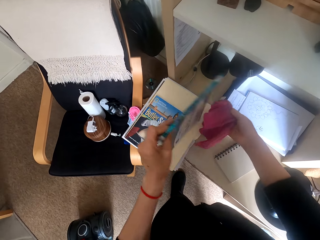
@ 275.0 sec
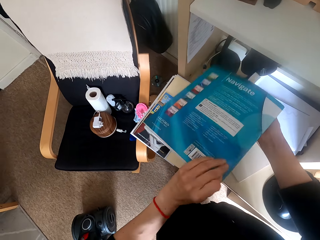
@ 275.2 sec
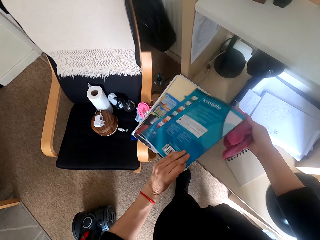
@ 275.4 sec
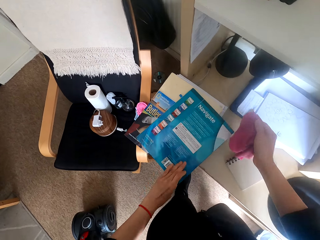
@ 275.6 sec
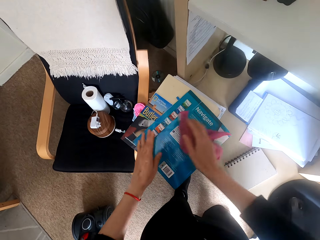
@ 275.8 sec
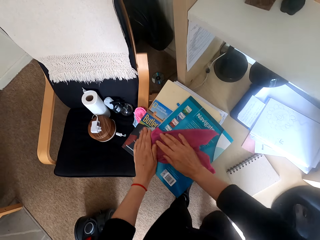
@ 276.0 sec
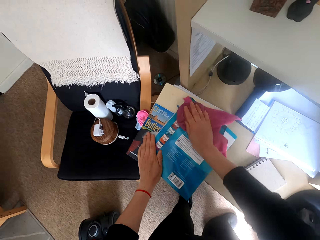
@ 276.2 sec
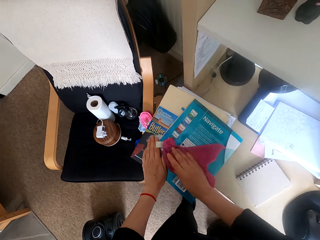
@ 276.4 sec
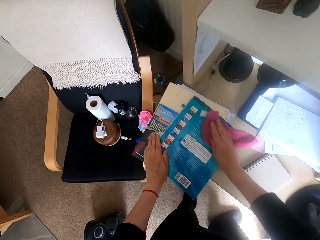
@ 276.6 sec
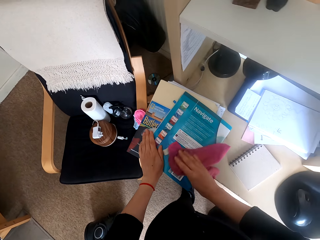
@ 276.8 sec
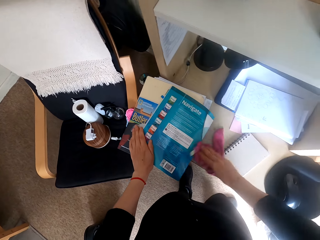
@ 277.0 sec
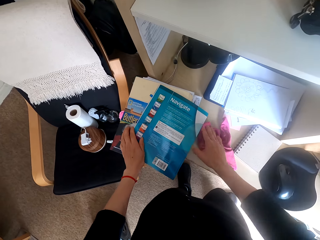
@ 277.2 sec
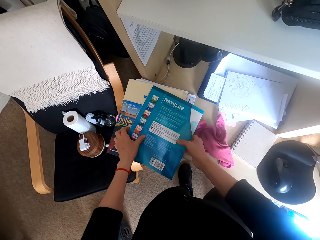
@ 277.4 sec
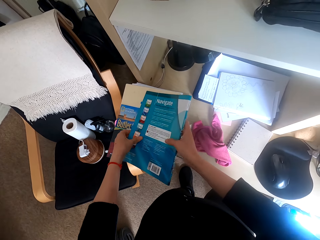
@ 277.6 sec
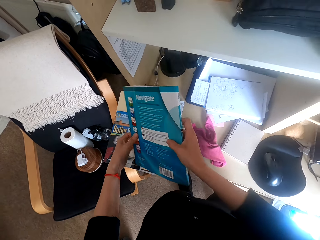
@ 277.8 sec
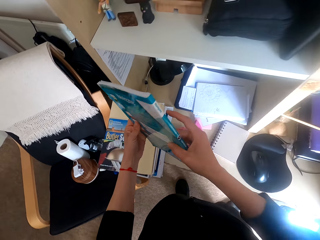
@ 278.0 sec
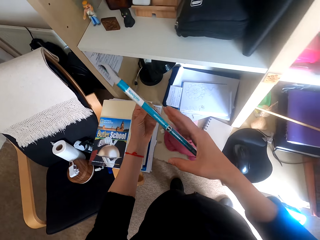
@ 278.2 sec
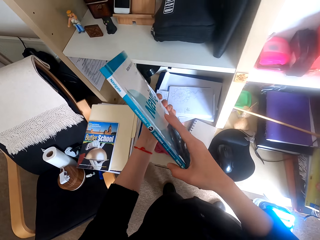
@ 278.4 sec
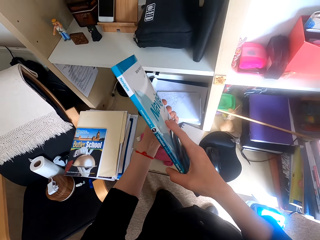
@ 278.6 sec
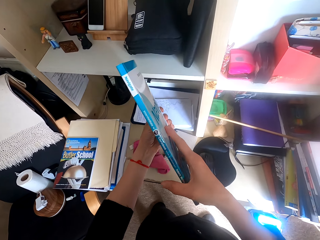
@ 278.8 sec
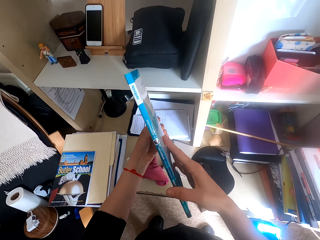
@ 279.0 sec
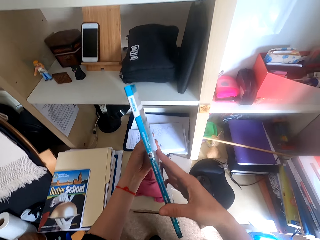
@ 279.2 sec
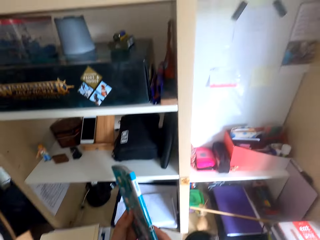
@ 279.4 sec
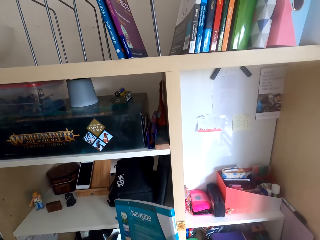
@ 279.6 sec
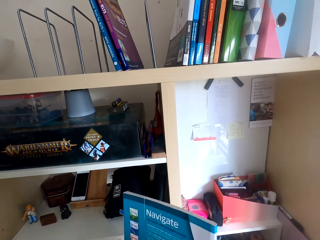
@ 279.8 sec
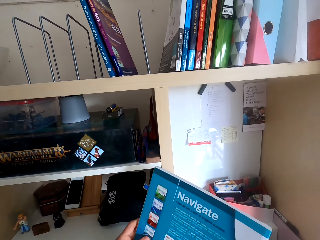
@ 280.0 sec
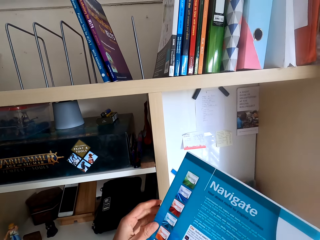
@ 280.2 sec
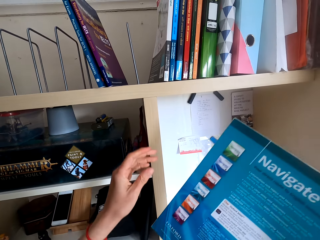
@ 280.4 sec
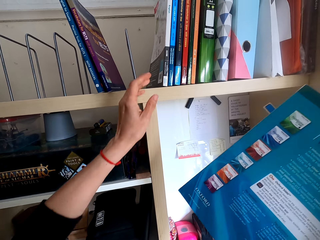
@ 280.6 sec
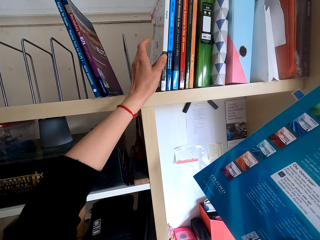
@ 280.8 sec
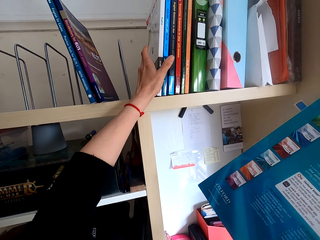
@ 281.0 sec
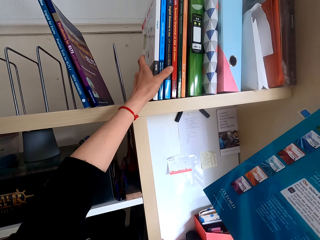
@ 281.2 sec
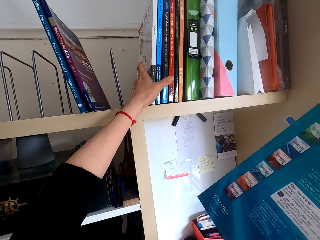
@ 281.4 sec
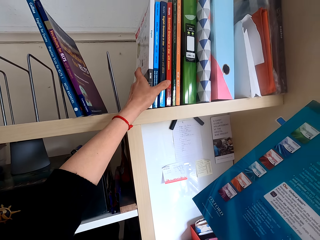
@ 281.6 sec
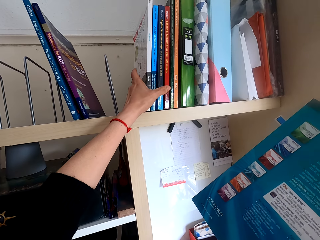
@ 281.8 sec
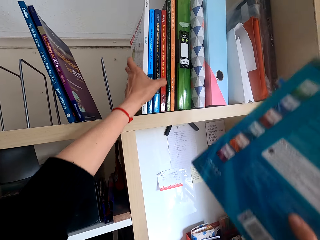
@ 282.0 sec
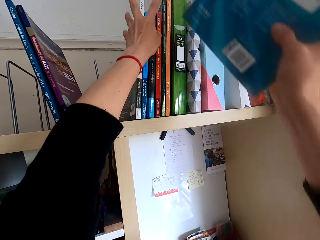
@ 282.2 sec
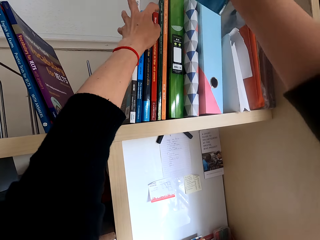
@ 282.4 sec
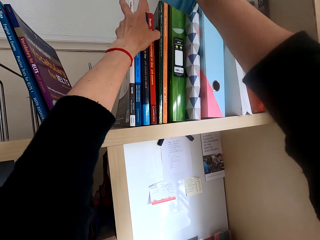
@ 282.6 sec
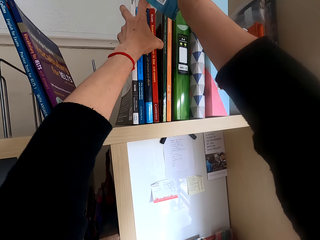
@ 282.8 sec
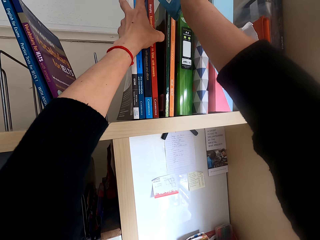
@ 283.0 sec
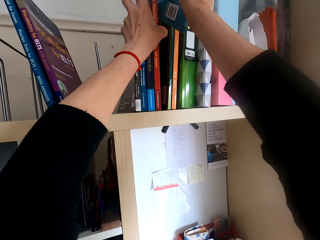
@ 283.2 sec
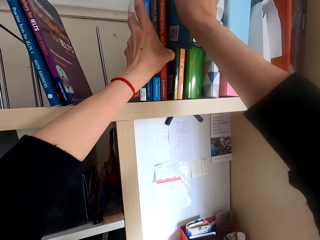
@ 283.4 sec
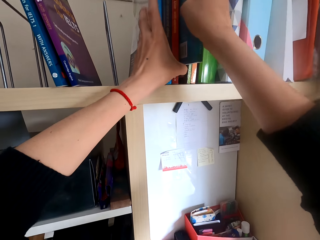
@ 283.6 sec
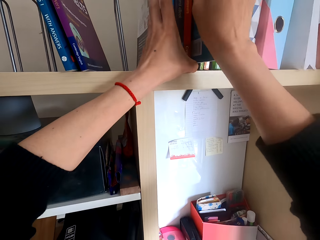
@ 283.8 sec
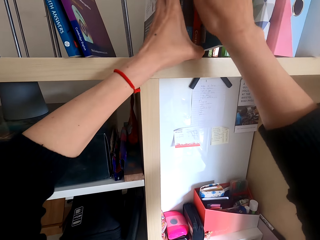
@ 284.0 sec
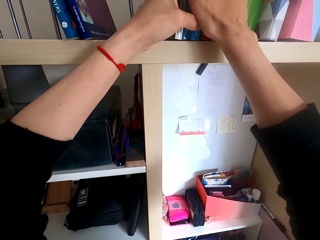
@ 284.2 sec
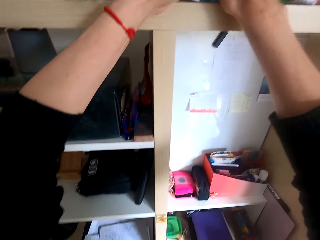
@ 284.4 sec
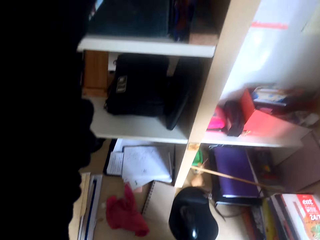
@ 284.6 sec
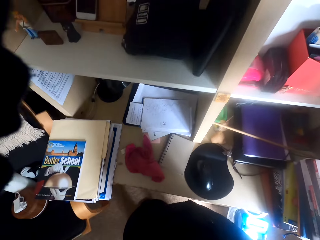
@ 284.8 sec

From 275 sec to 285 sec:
The camera wearer turns a book. They wipe on the book. They drop the cleaning cloth on the table. They pick the book. They check on the book. They look around the shelf. They hold books. They move books. They place the book on the shelf.

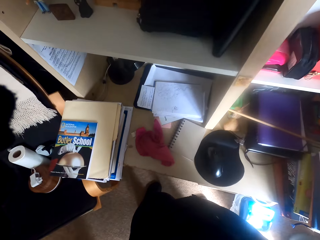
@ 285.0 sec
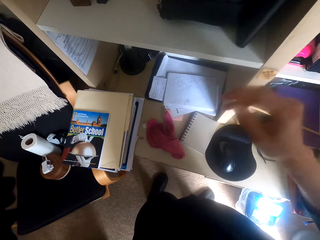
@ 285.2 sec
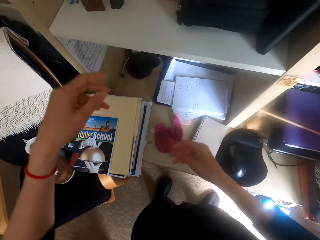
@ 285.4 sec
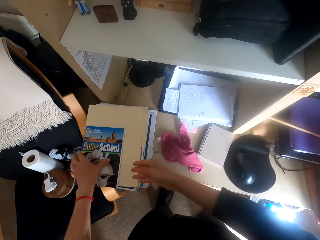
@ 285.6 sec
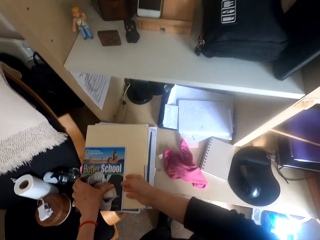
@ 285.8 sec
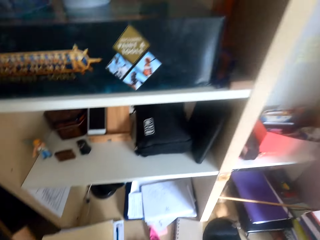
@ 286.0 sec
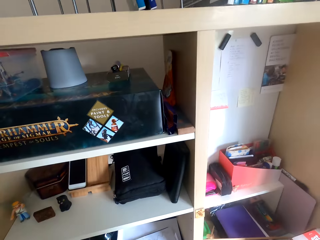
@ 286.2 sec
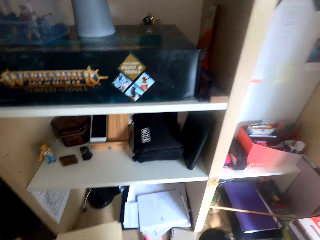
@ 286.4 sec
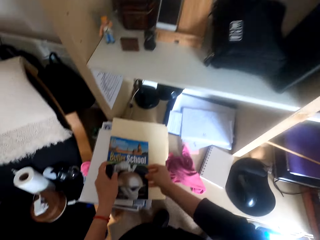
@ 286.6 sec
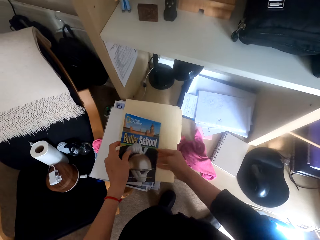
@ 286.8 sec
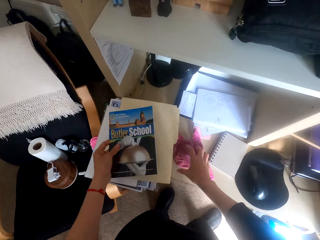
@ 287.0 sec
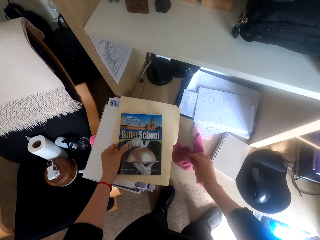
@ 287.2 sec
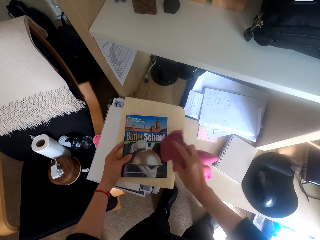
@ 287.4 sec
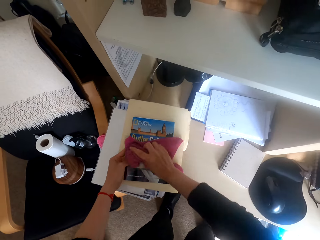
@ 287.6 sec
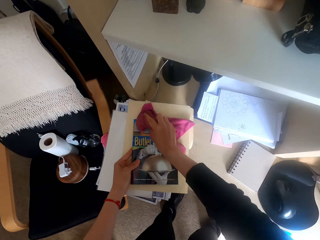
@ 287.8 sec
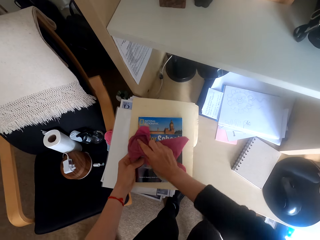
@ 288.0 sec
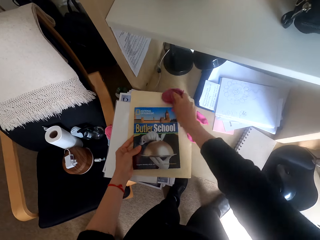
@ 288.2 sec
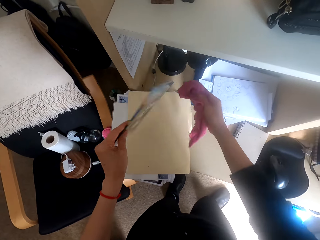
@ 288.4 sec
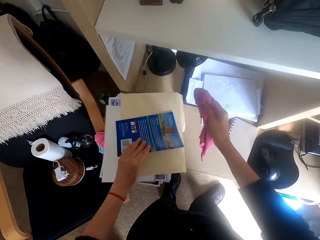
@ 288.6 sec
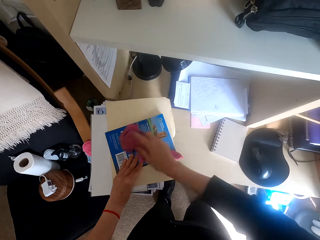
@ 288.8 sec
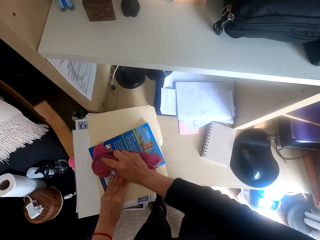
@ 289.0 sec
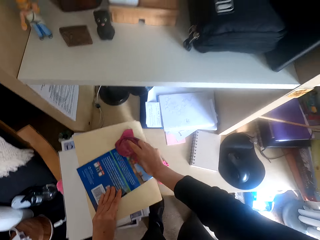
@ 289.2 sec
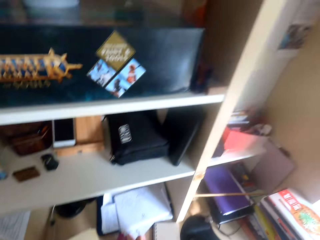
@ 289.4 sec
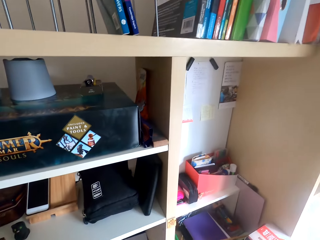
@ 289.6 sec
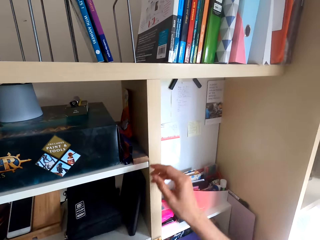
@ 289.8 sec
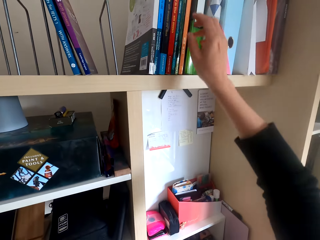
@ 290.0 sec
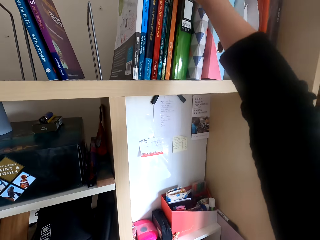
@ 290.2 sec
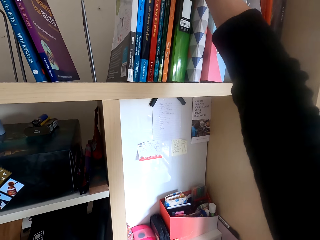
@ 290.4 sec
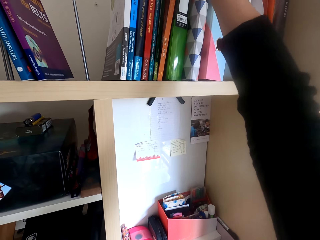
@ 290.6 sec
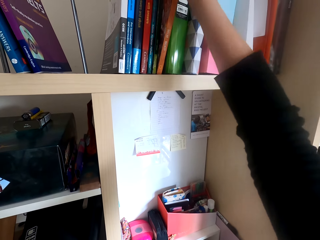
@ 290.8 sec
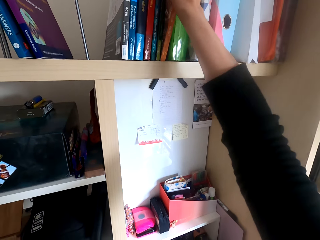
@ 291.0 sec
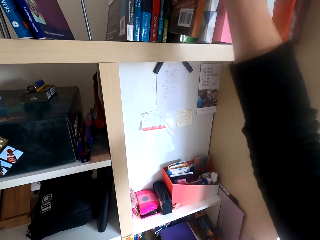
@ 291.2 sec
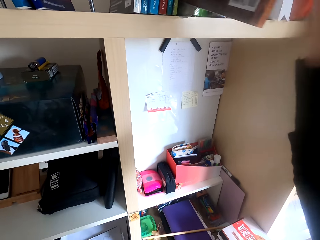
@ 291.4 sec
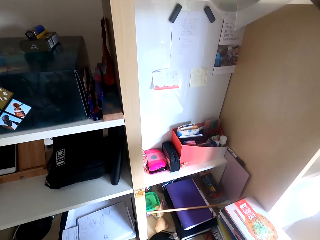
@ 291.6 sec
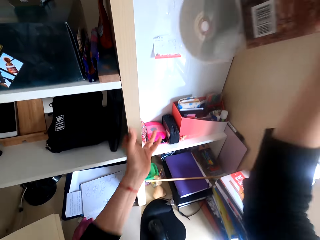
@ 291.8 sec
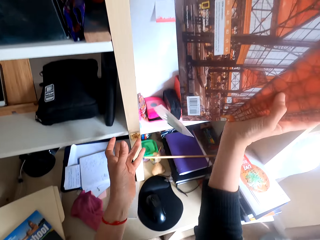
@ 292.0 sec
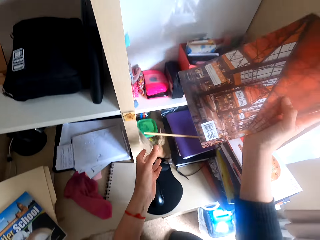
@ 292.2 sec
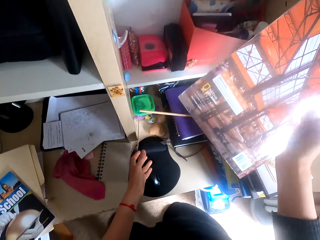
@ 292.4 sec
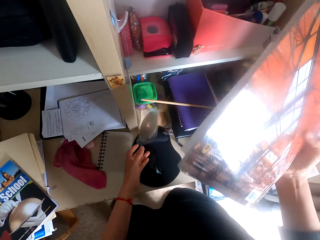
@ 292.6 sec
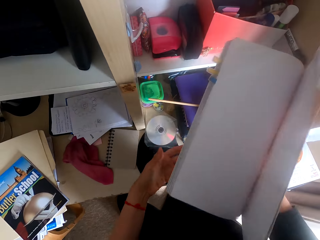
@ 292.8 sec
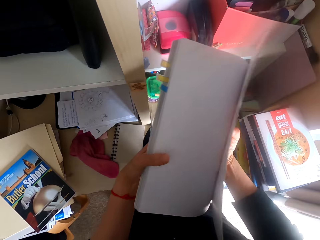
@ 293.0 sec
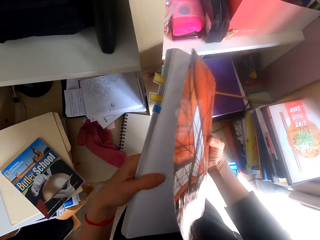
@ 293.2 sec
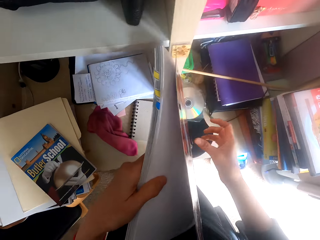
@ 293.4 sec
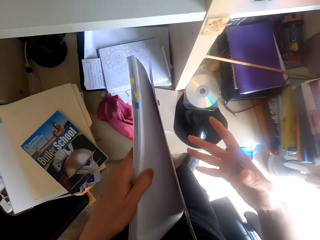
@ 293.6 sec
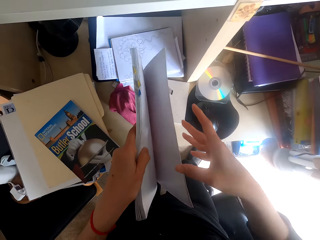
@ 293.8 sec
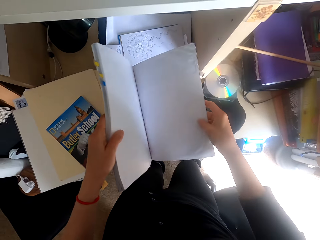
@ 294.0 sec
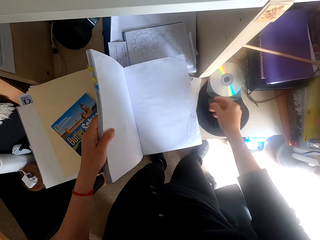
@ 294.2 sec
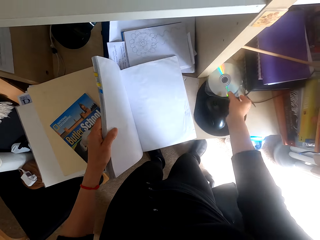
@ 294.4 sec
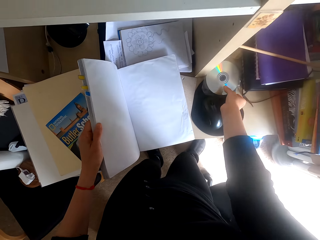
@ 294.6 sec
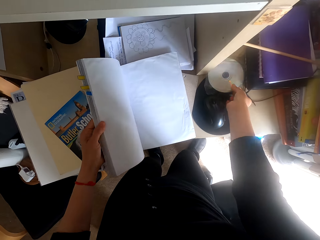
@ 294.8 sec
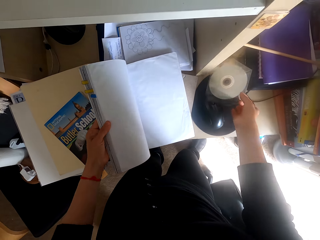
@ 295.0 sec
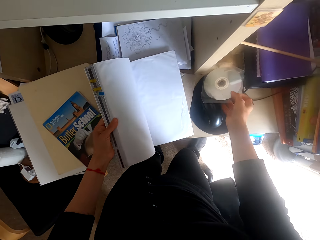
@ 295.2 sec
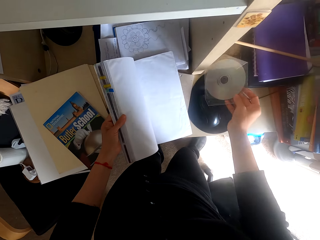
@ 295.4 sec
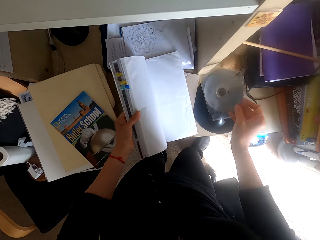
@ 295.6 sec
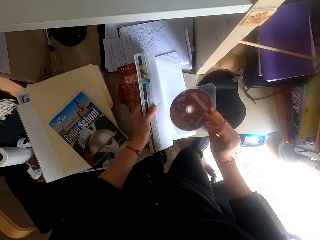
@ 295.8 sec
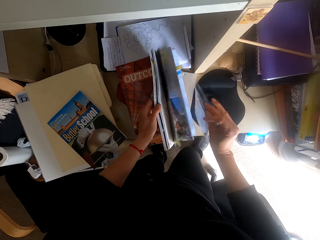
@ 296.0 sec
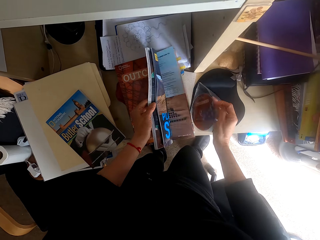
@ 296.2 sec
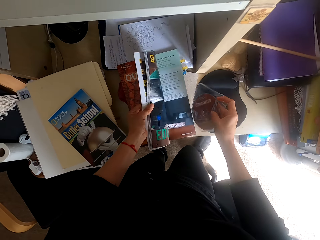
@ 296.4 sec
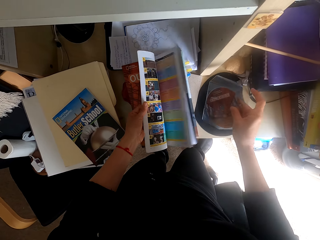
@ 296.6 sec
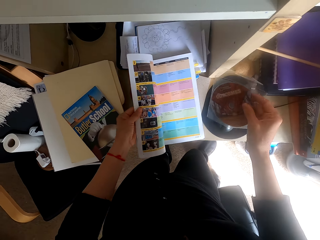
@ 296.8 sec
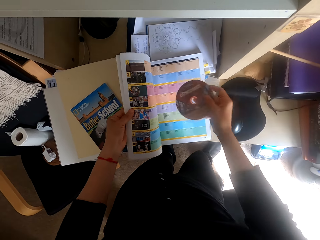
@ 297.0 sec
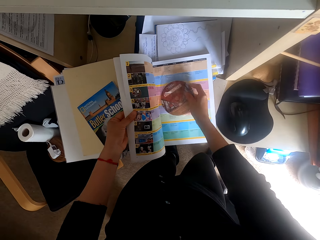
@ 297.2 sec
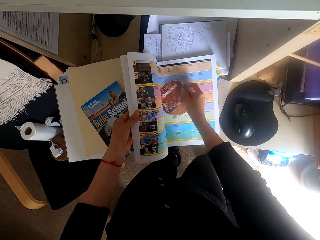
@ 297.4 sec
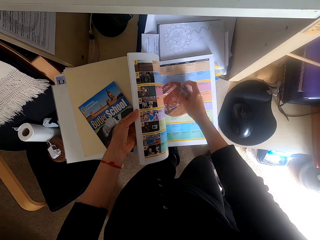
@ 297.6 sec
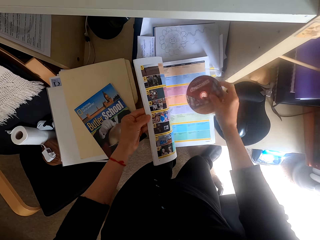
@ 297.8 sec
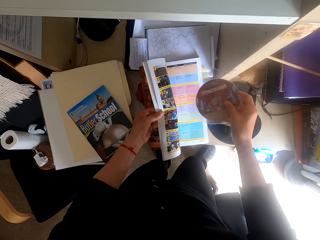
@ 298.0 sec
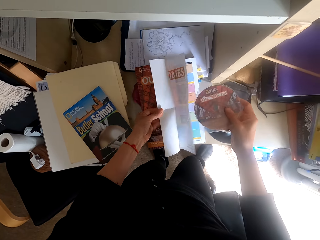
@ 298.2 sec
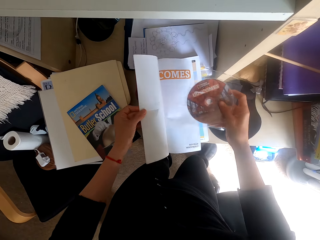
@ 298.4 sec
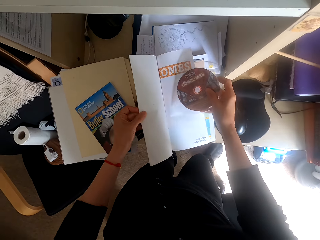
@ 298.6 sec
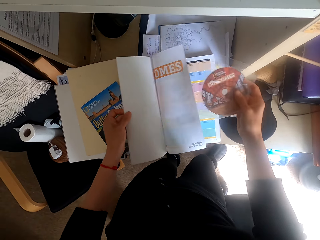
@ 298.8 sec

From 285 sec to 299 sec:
The camera wearer looks around the table. They pick a book. They hold the book. They look around the shelves. They pick the towel. They wipe the book with the towel. They turn the book. They wipe the book with the towel. They look around the shelves. They pick a book. They remove a magazine from the shelf. They drop a CD disk or optical disc. They pass the book to the left hand. They hold the magazine. They flip the book. They open the magazine. They pick the CD disk. They flip pages of the magazine. They flip the book. They put the optical disc in the book. They remove the optical disc. They flip the book.
